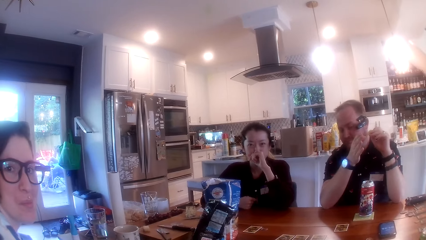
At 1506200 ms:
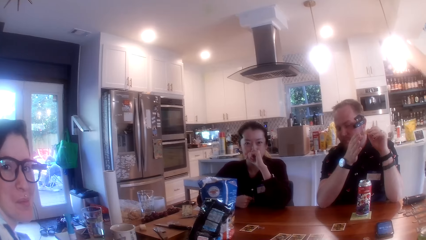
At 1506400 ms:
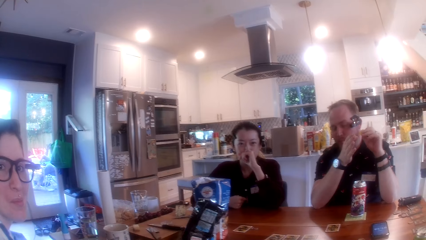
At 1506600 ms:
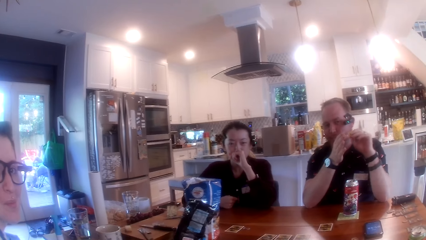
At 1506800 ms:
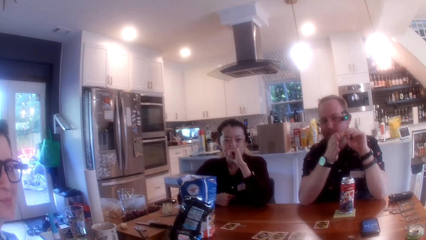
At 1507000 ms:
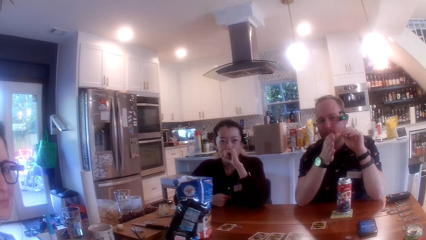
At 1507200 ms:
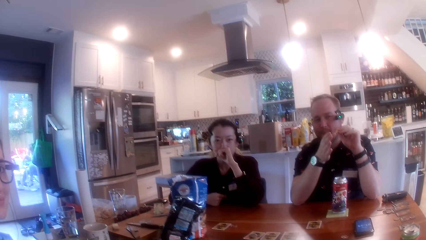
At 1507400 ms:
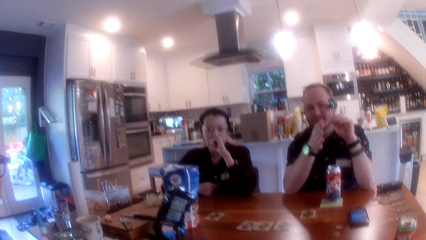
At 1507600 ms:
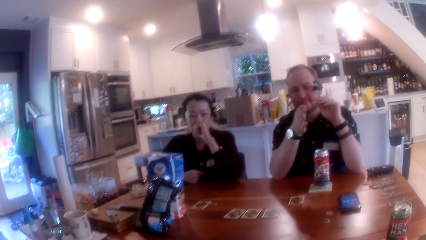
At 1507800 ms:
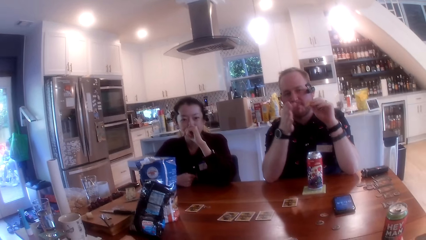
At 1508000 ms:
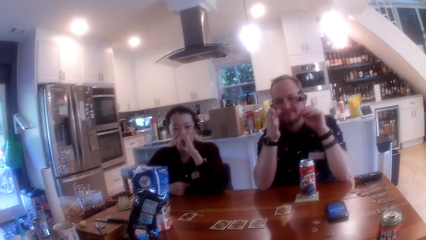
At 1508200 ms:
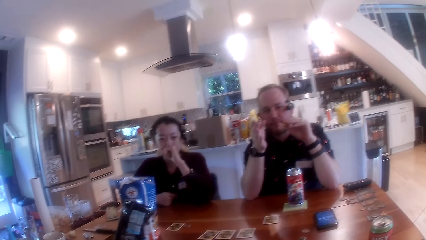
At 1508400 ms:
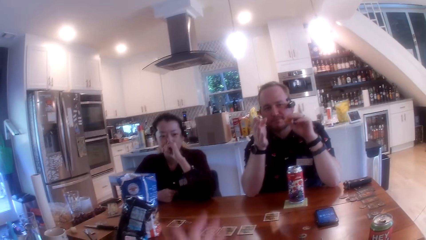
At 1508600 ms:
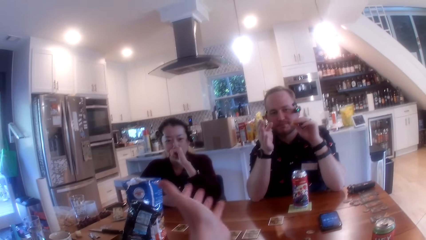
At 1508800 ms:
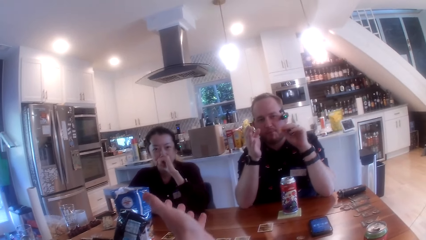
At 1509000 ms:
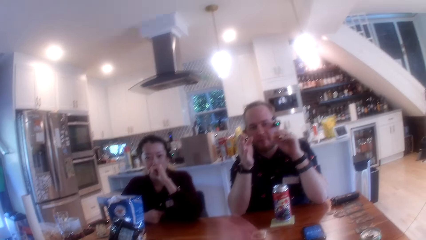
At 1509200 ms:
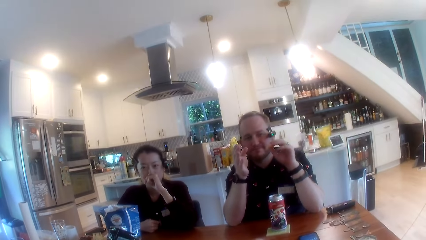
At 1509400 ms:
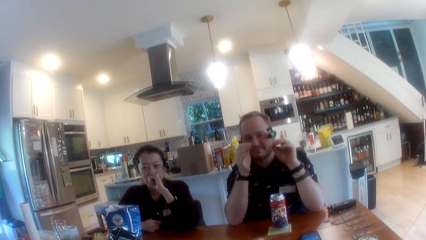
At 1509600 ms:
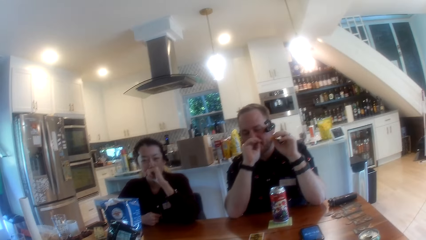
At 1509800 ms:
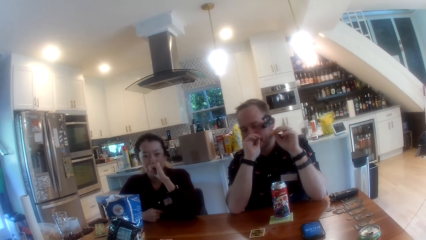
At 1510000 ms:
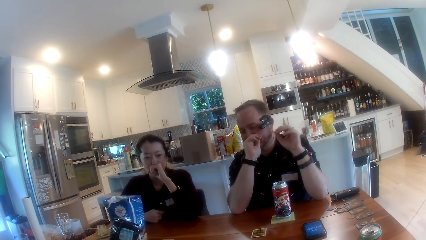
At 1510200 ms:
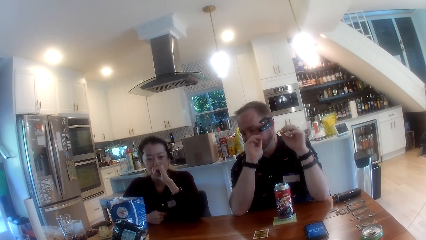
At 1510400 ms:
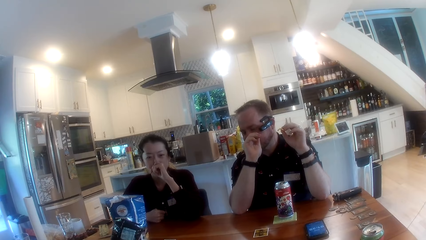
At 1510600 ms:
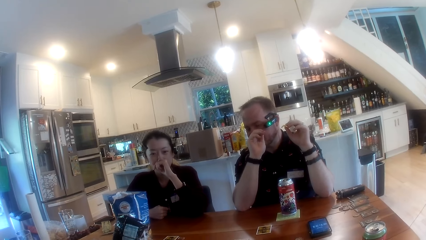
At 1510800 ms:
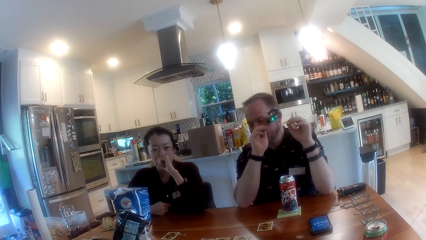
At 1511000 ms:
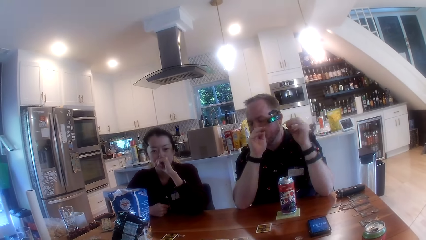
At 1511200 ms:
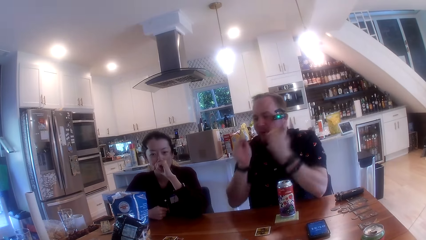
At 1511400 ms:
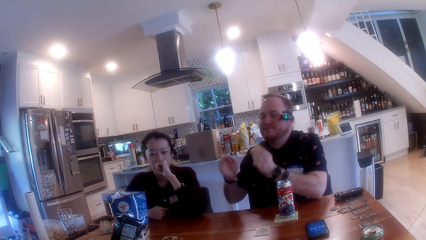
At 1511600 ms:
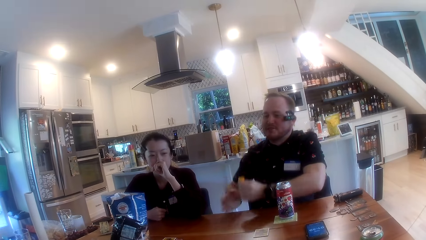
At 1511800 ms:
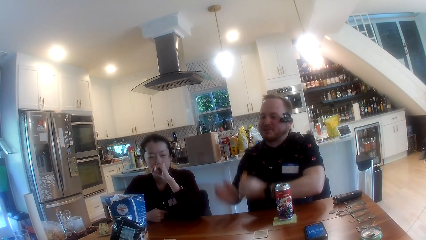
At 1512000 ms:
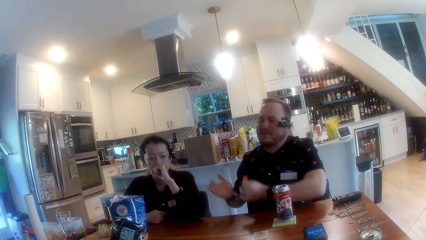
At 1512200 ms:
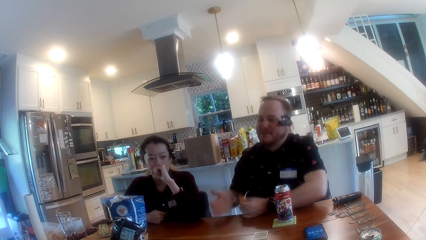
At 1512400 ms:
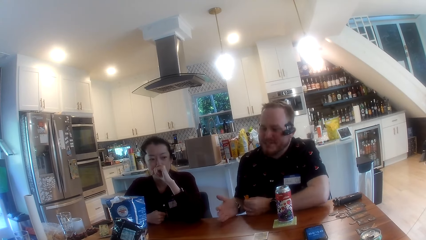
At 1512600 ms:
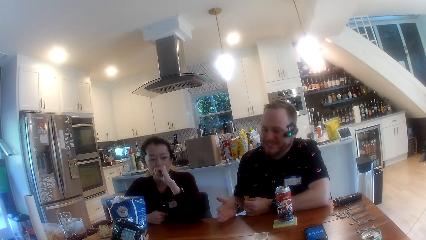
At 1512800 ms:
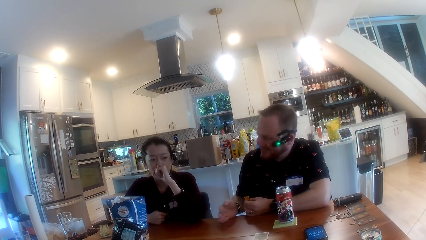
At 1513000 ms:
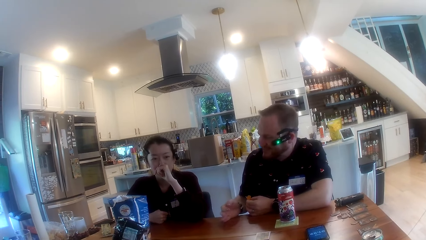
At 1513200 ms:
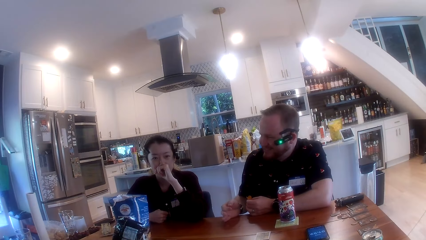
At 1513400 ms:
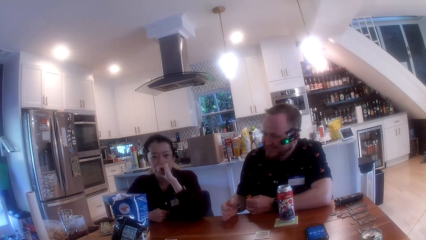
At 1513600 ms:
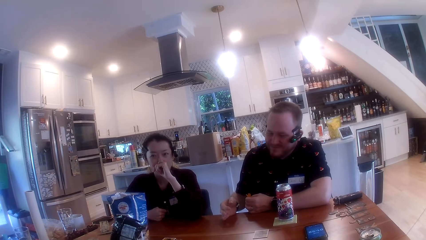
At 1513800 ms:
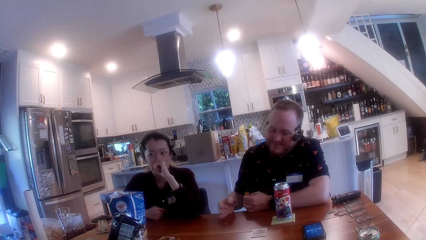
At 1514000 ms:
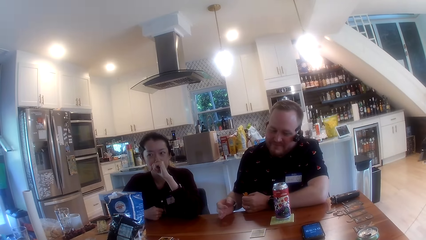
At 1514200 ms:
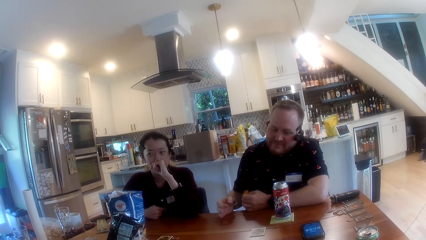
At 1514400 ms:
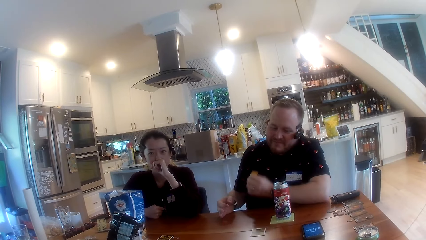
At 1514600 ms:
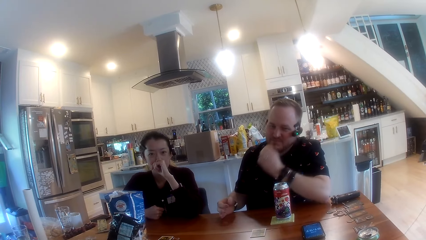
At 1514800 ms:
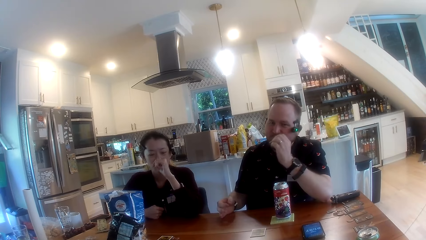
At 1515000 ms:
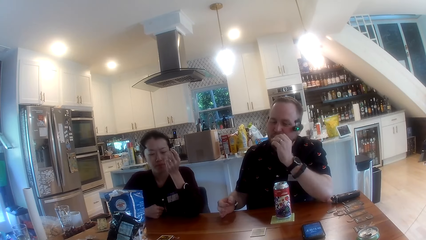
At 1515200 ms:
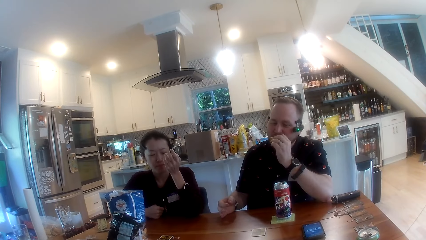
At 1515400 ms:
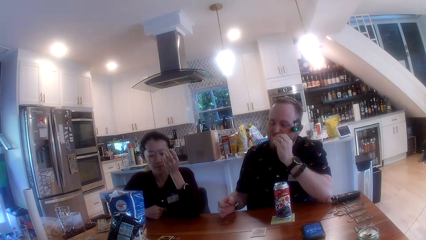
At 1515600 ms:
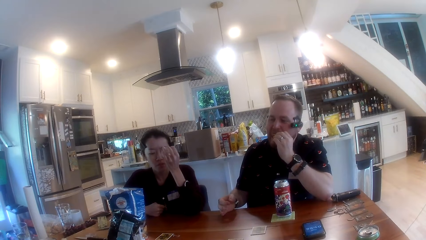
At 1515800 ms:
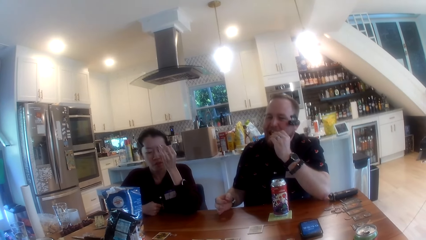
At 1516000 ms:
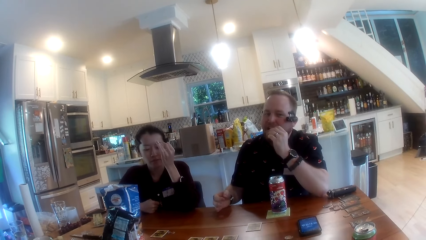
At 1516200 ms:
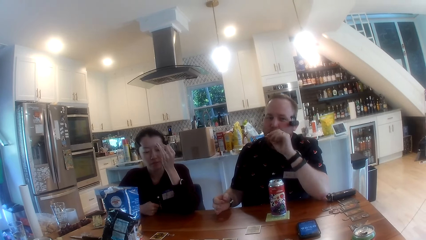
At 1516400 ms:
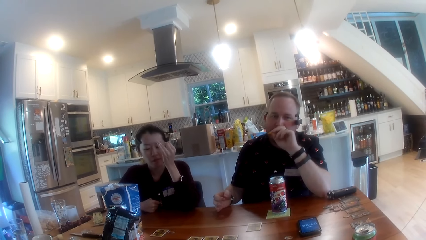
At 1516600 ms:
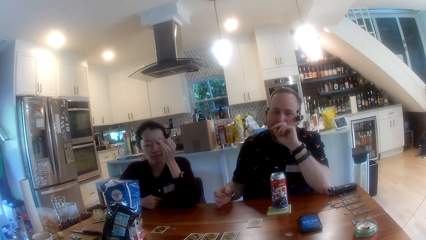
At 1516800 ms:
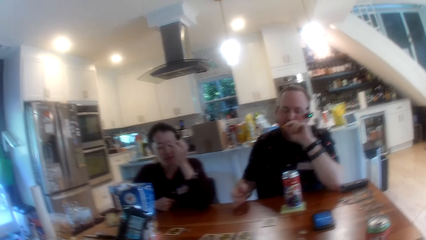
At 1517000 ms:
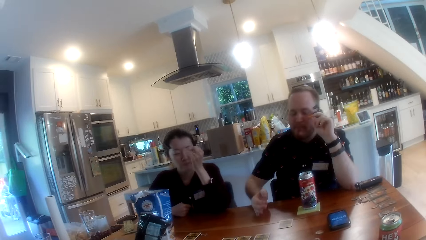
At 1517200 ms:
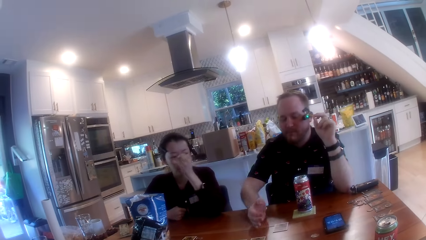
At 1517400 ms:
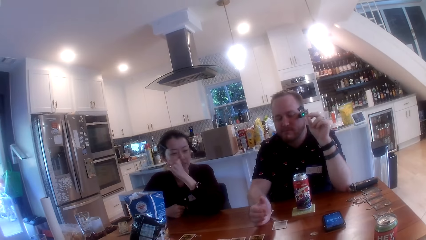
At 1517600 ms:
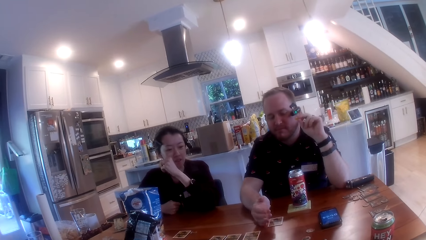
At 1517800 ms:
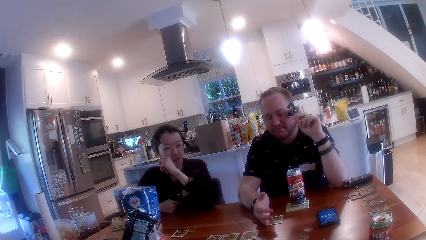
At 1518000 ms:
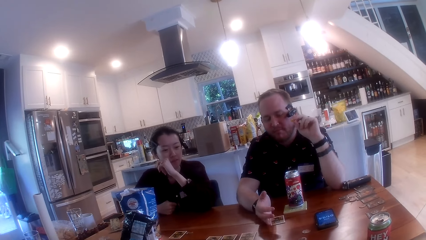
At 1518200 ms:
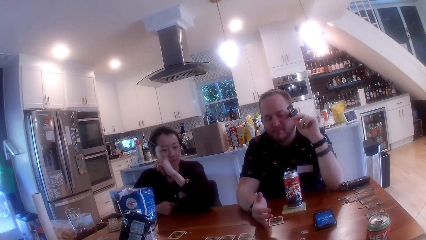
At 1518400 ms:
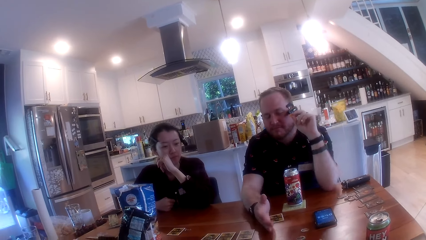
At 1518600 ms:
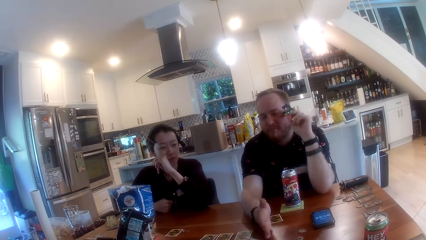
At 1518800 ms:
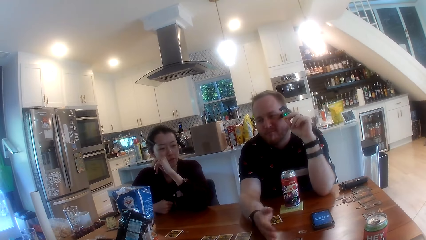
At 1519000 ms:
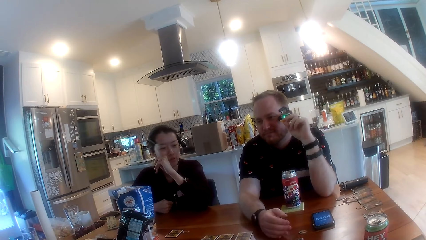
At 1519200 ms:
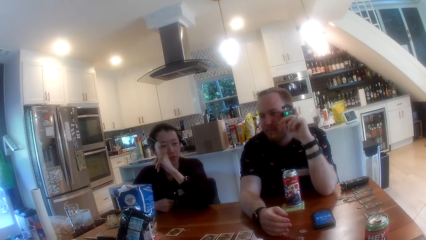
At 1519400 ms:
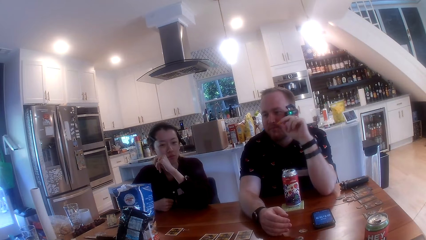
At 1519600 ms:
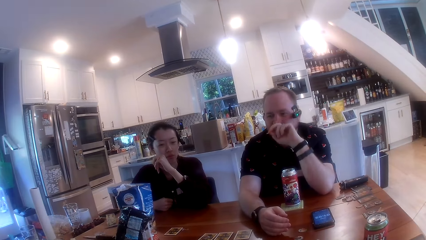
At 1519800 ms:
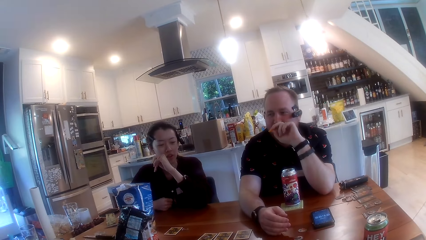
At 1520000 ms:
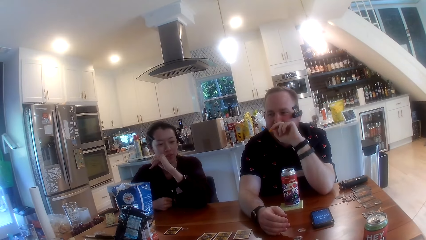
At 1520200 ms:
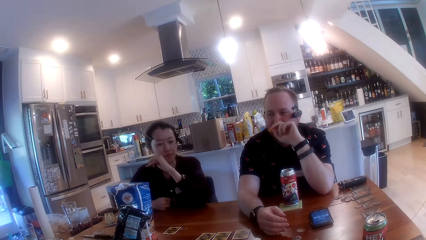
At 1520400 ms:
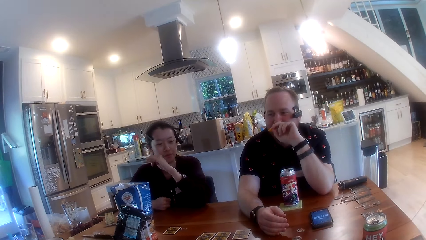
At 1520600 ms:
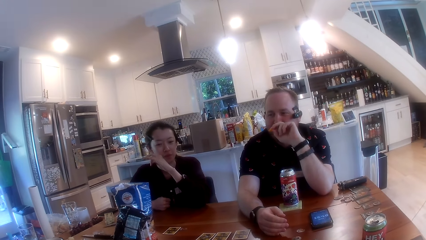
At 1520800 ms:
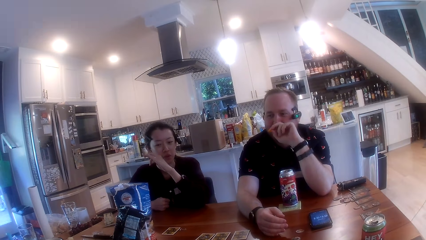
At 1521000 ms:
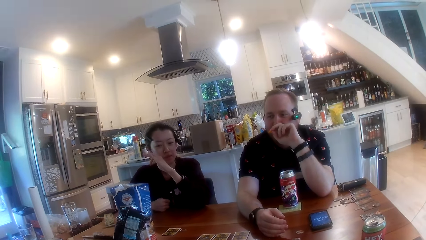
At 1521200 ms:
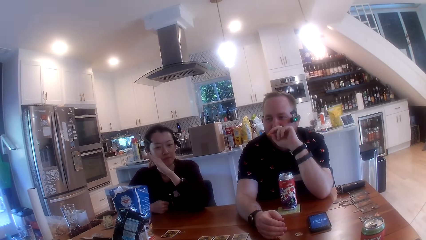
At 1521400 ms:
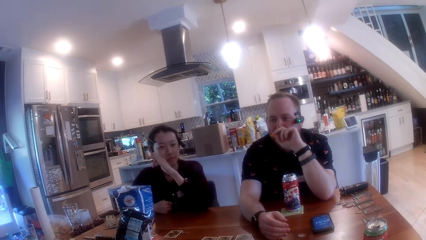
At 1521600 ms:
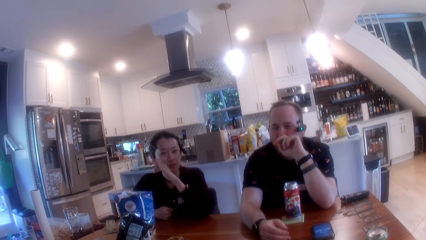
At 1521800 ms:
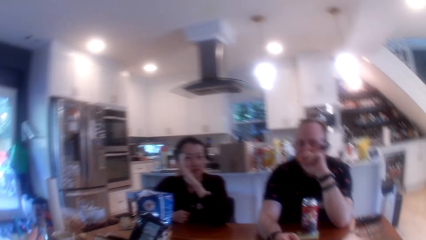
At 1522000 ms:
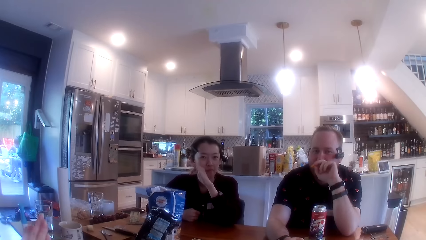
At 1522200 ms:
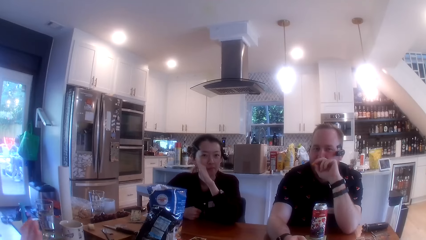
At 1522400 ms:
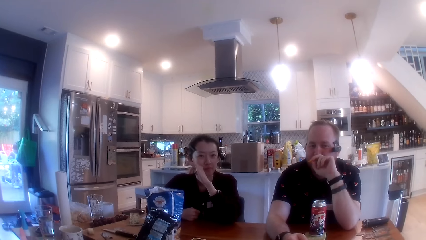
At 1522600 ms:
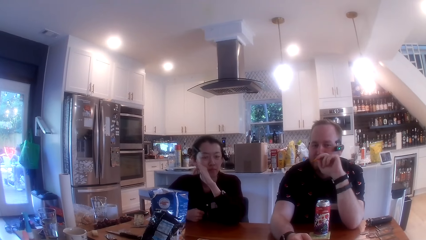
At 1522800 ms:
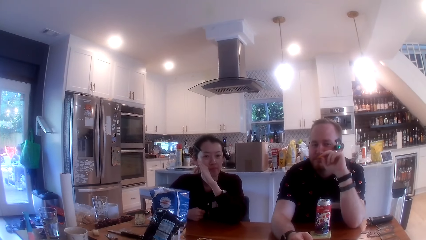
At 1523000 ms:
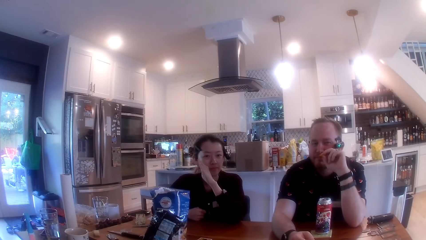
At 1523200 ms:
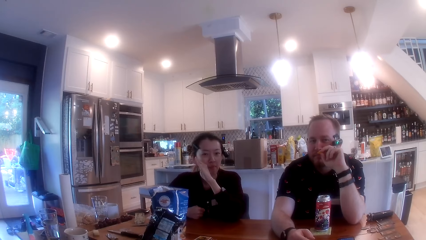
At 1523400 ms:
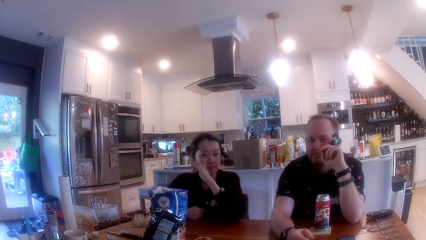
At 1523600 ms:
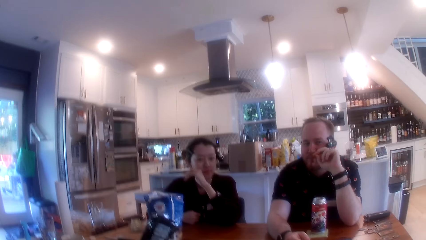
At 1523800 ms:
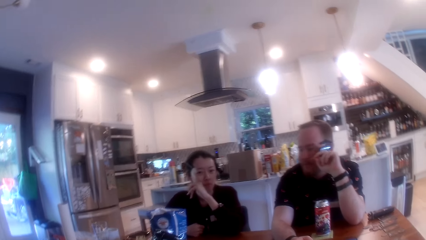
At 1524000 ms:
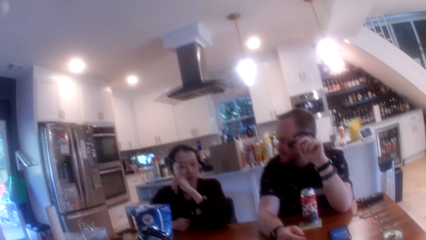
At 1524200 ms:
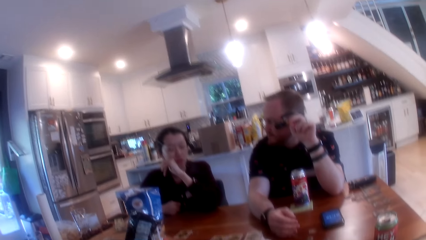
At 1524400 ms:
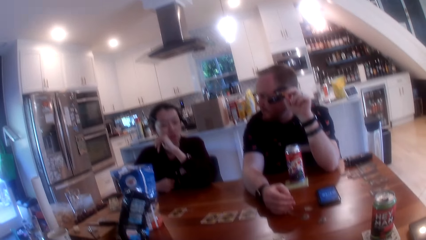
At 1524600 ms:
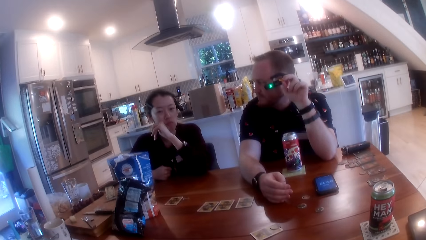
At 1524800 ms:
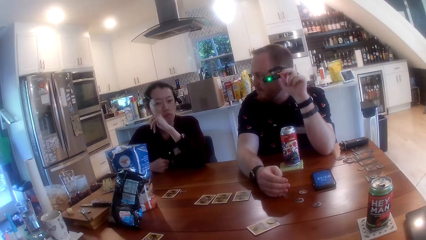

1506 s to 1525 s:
The camera wearer moves the hand. They talk with a man. The man takes a bite out of the chip in his left hand. The camera wearer looks around. They talk with the man. The man shifts a card on the table with his right hand. The camera wearer looks around. They talk.
